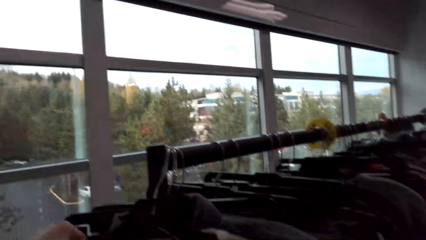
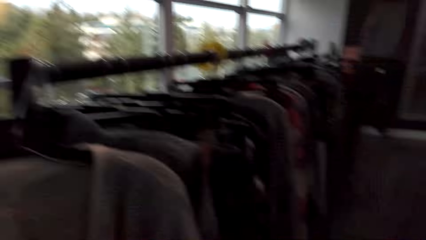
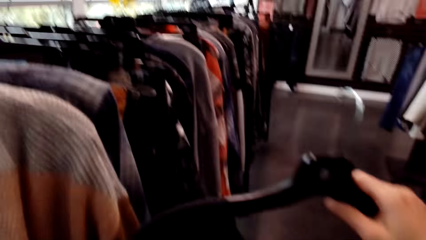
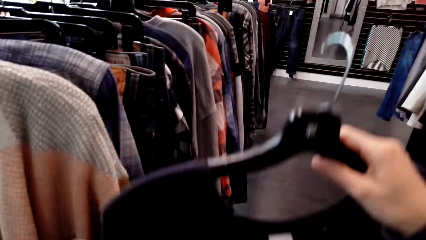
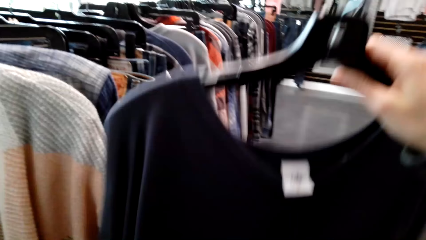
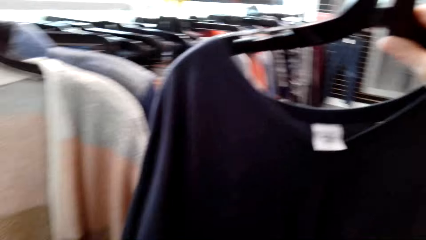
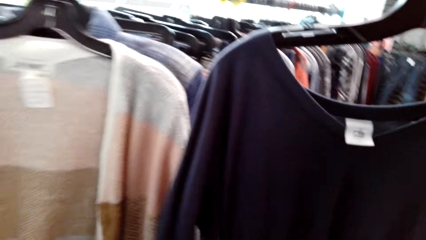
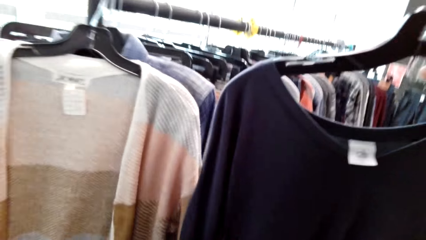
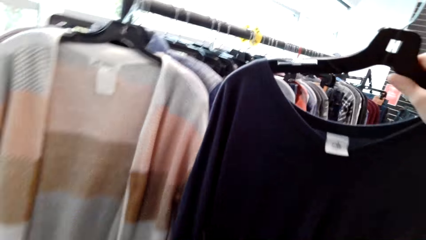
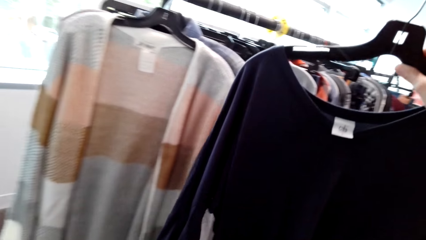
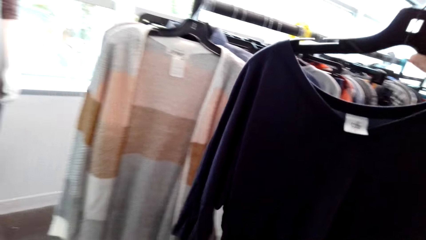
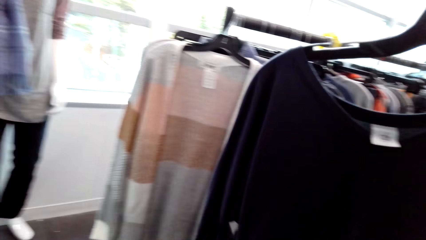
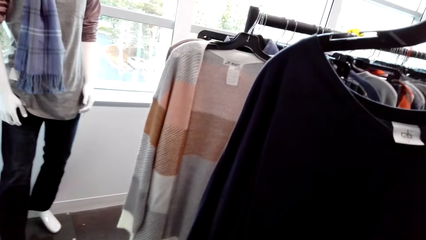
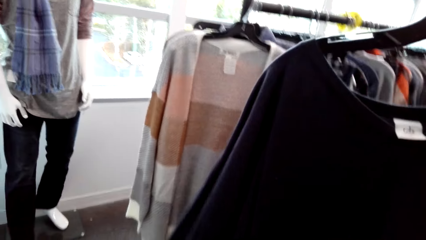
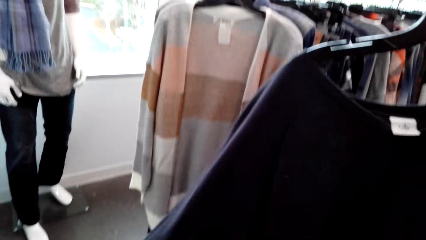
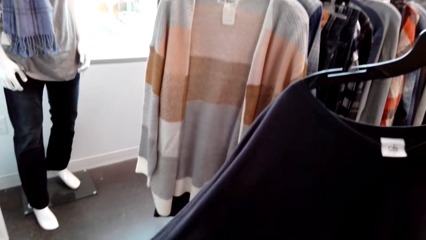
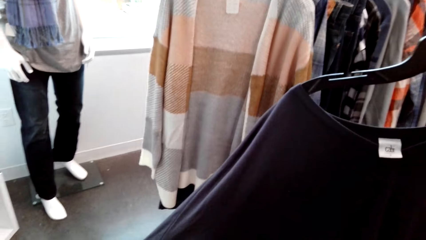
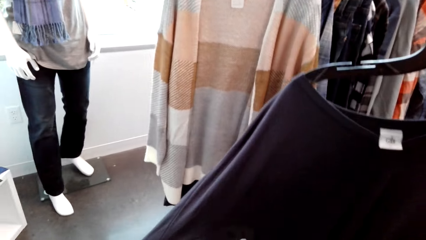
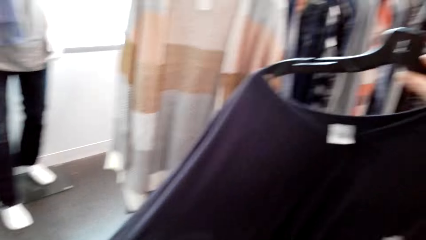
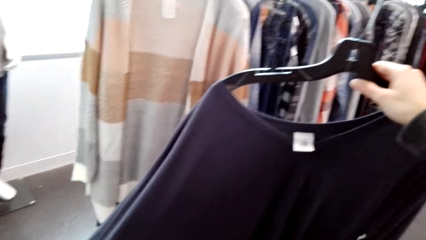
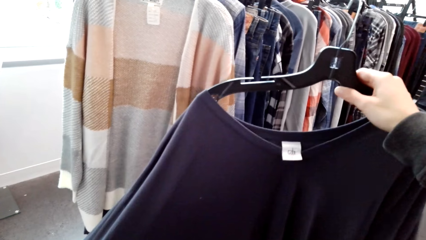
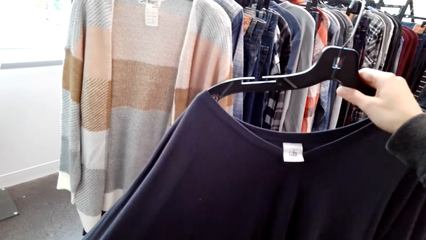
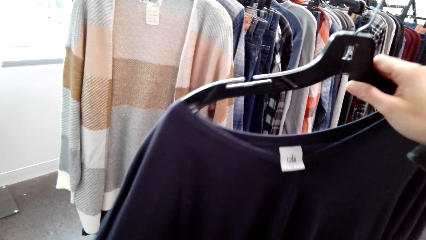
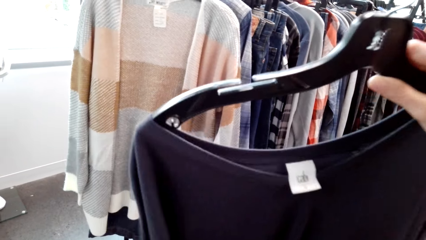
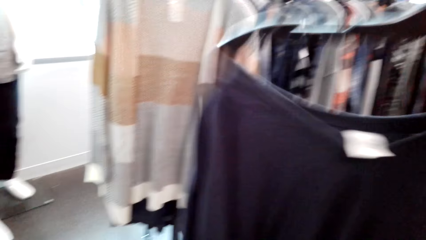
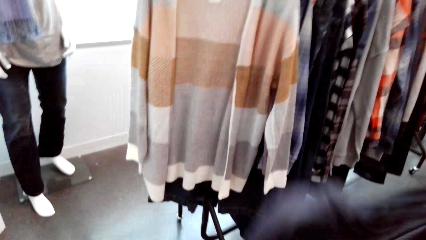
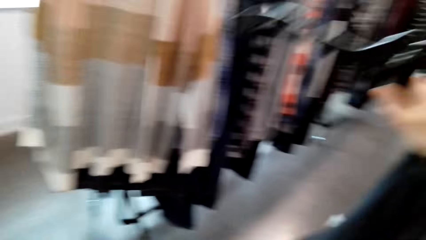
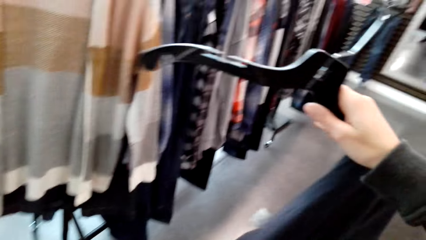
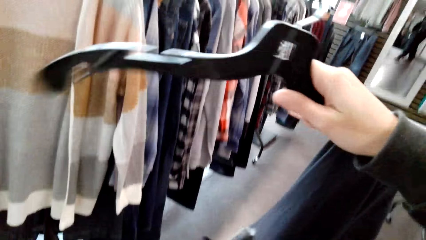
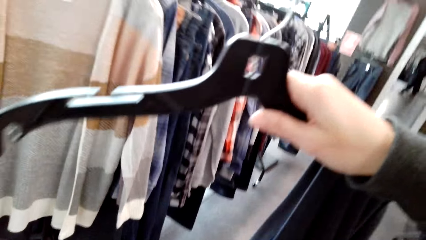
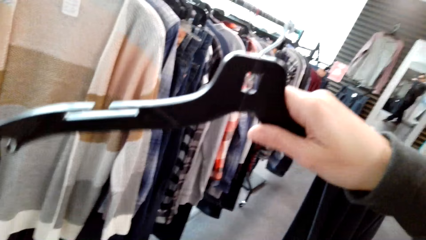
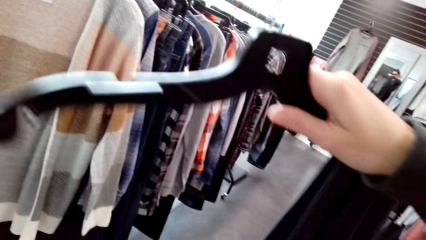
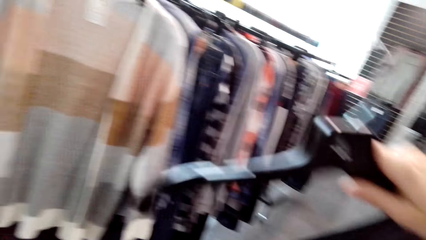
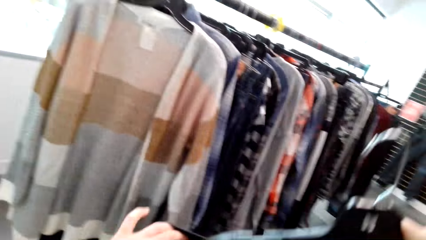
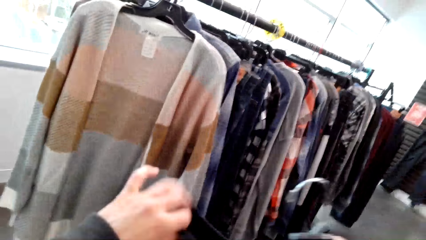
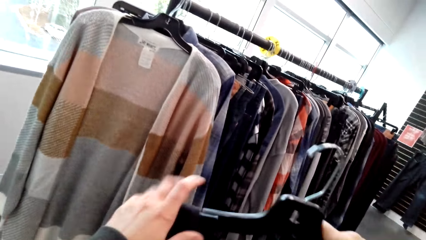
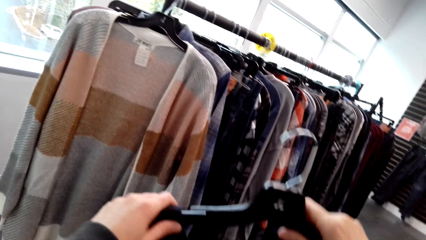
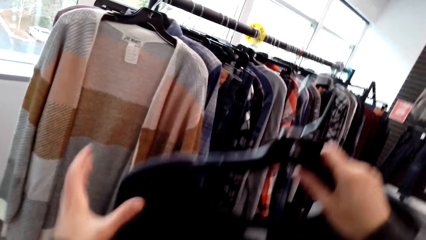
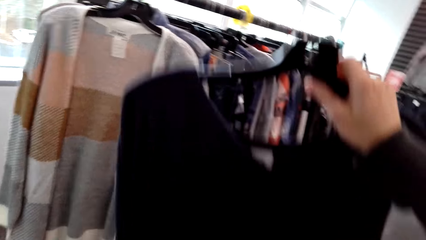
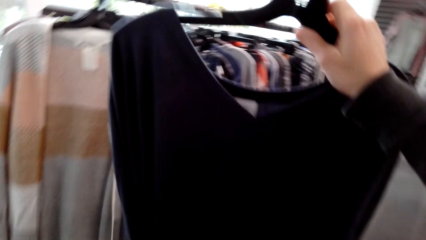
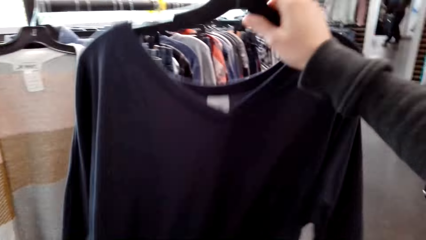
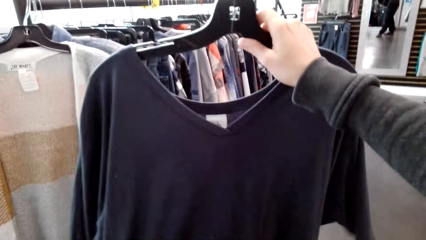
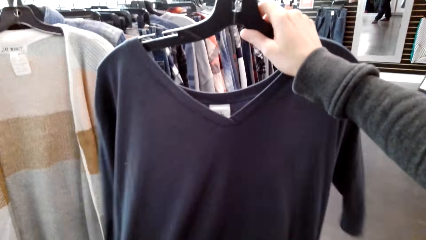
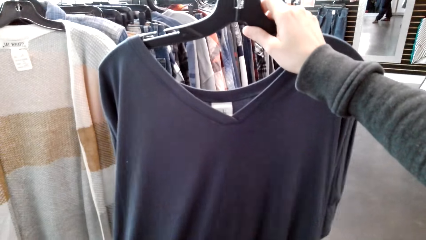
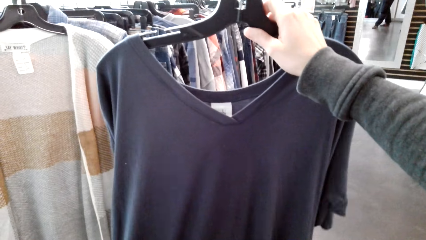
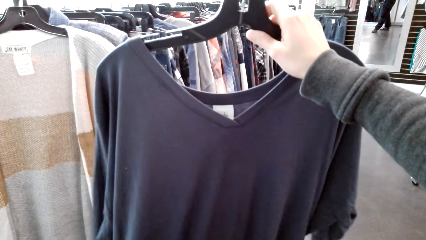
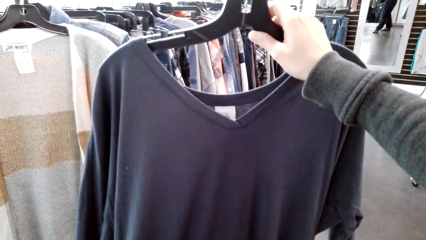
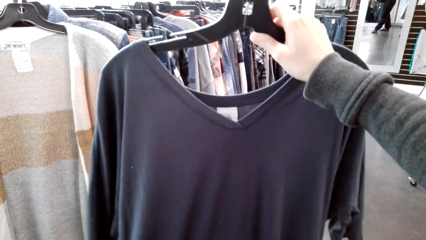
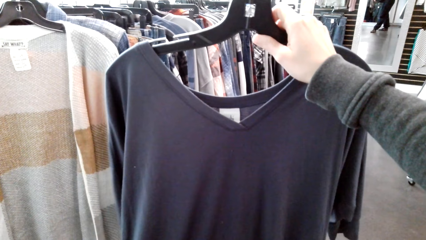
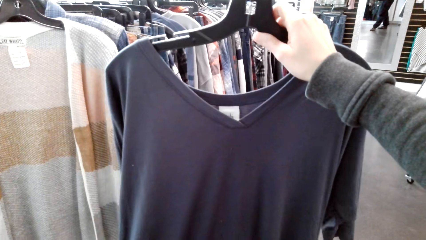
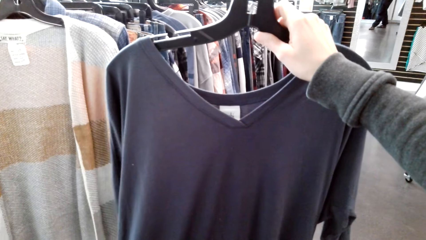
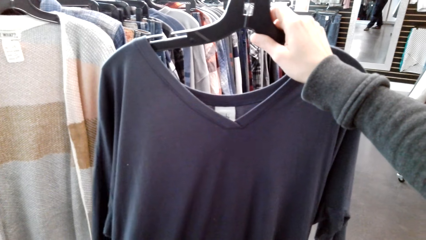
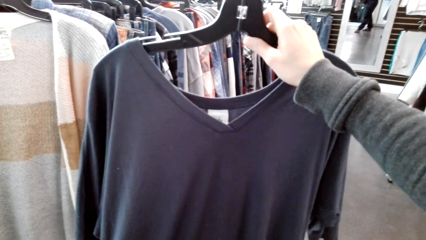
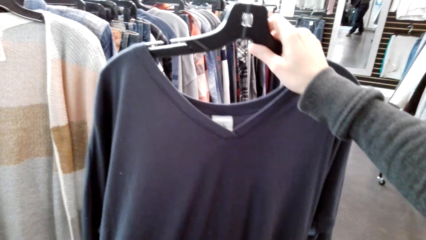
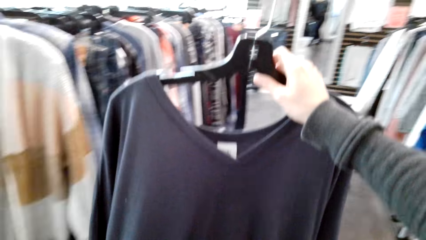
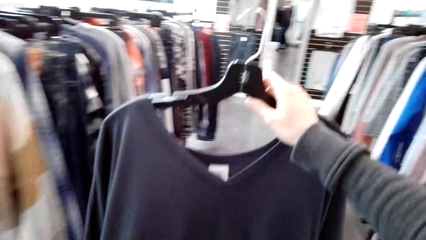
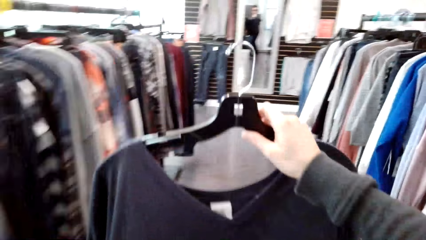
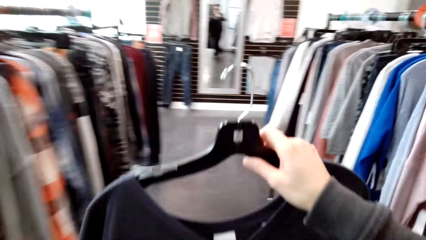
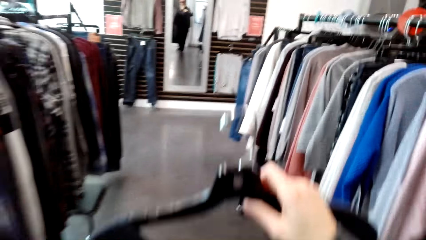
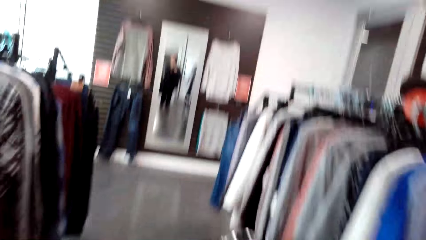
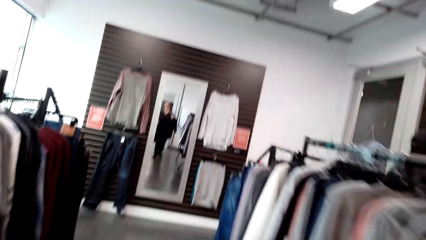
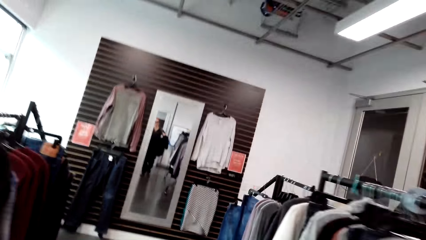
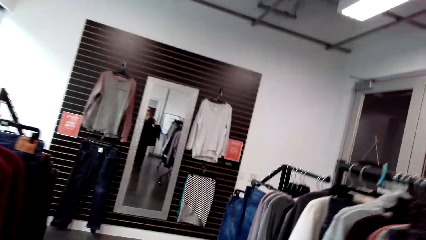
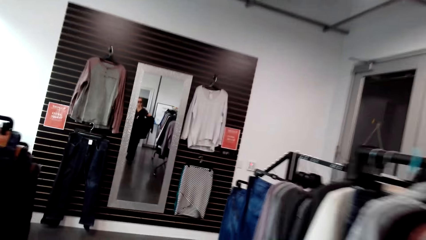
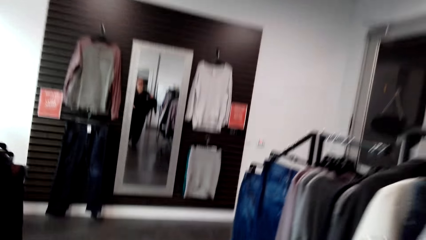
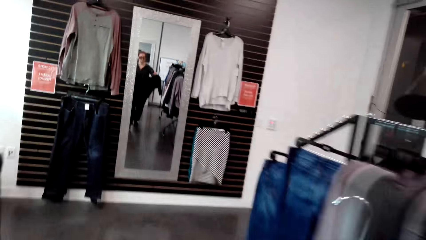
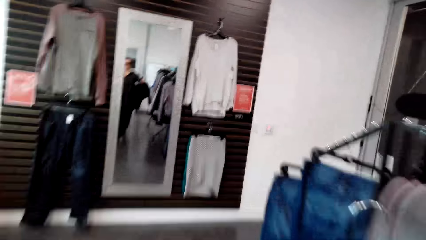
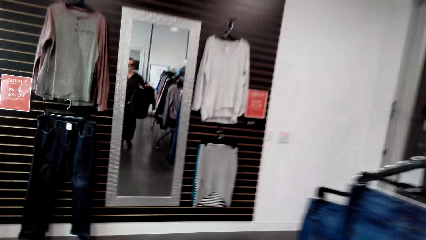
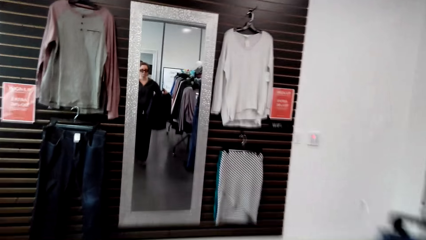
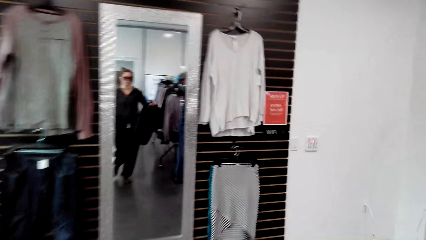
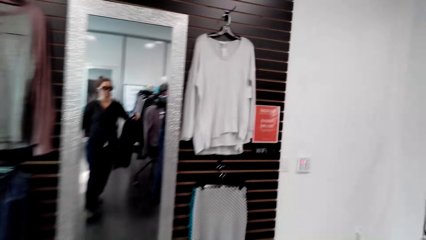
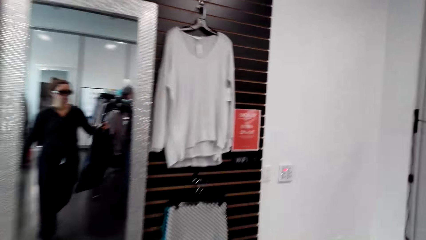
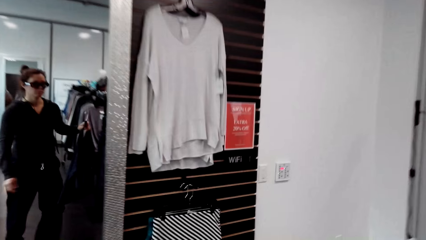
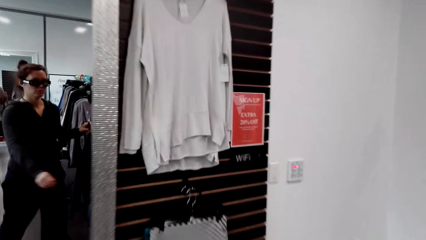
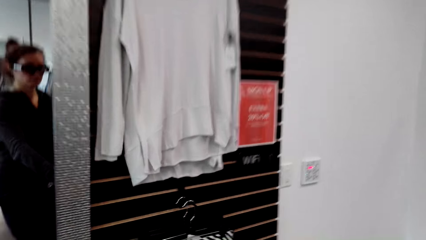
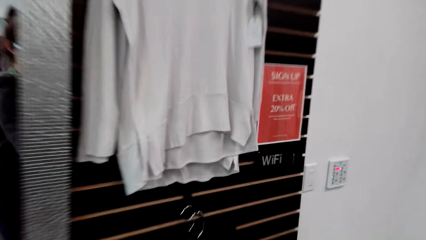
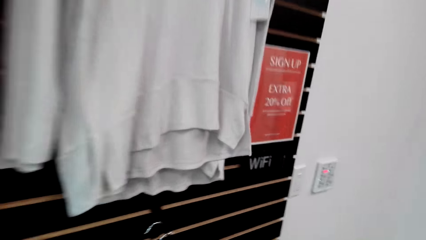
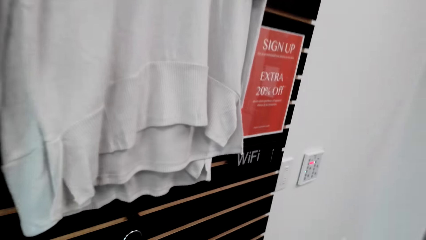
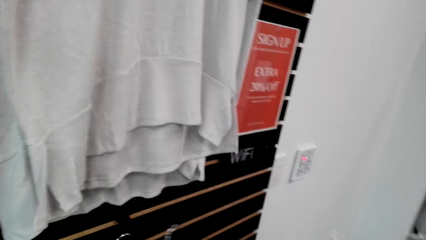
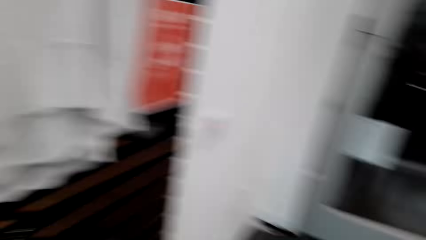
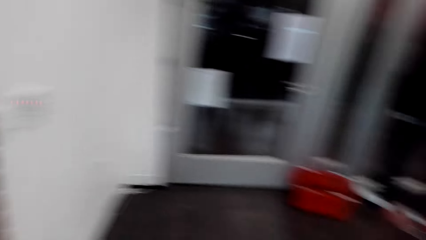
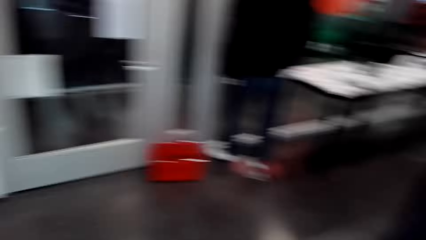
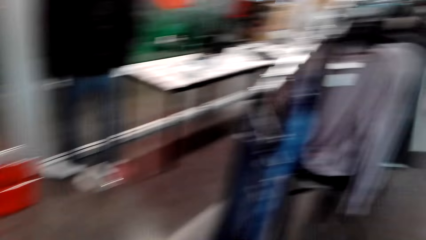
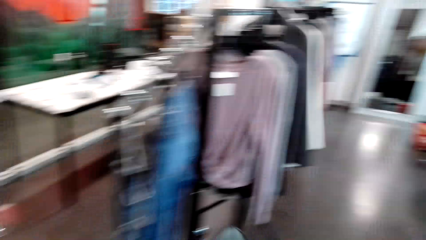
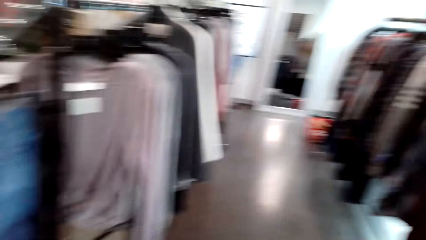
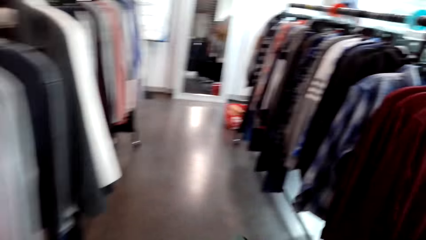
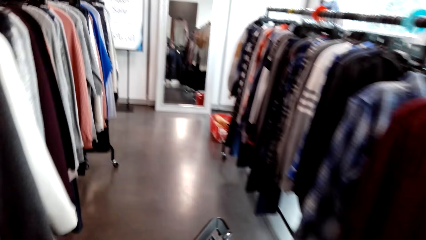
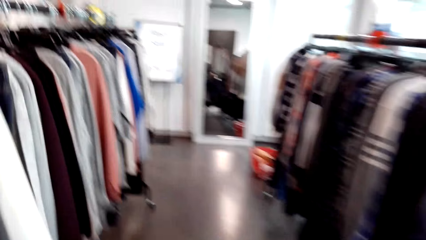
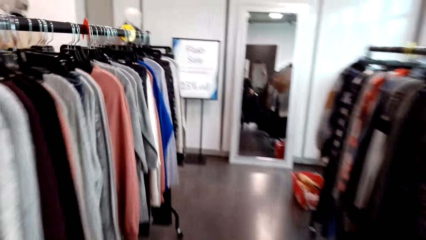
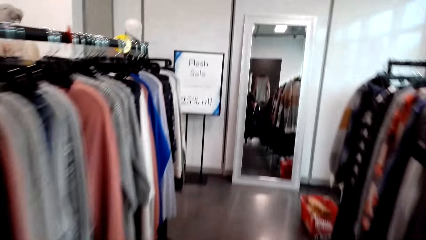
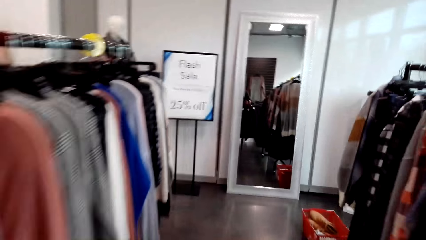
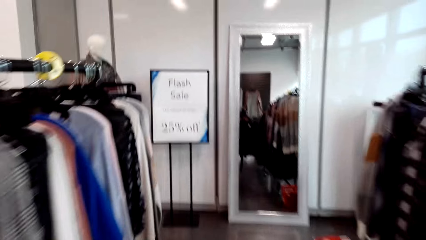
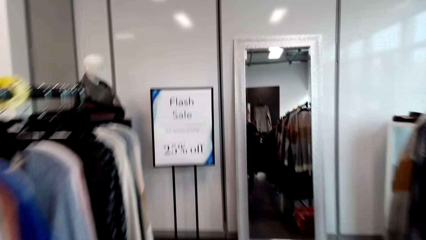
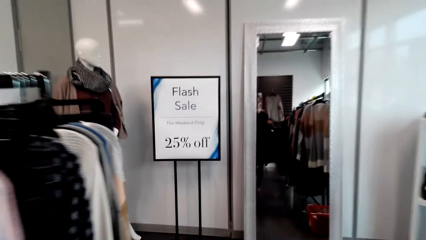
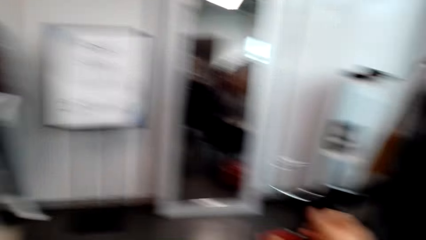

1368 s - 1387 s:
The camera wearer hangs the sweater. They walk around. They raise a hand. They lift the sweater. They put the sweater in the hanger. They lift the sweater. They move around the room. They pick up the blouse. They move around the room.
